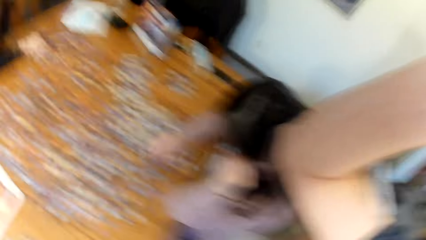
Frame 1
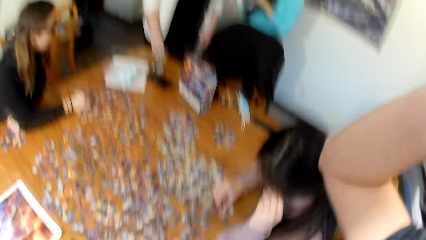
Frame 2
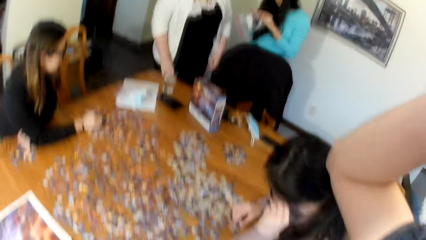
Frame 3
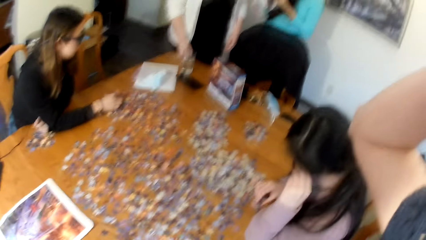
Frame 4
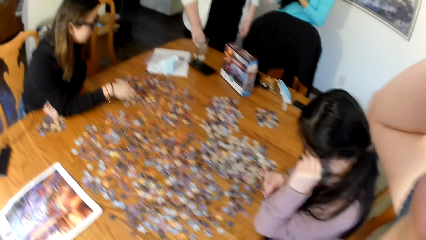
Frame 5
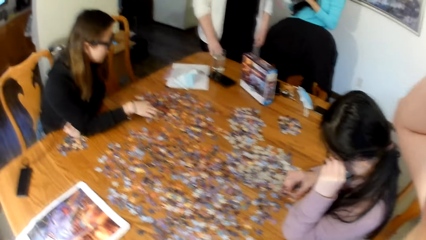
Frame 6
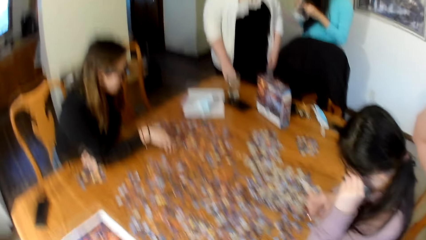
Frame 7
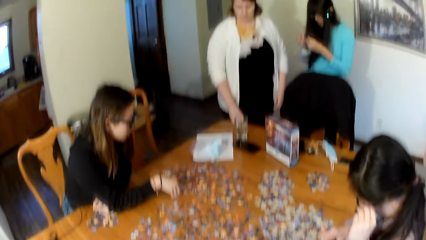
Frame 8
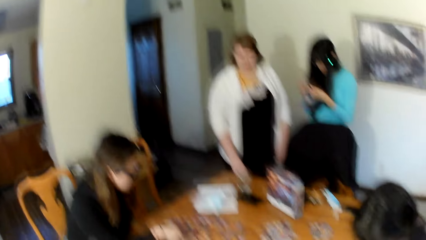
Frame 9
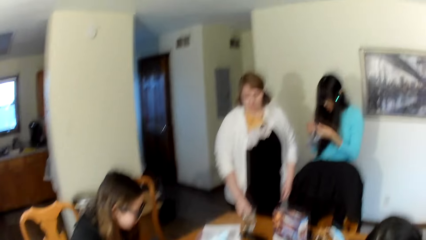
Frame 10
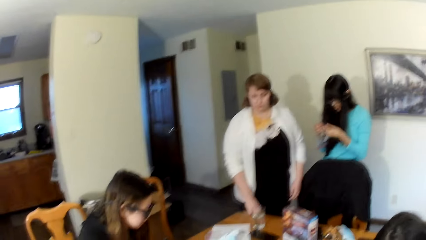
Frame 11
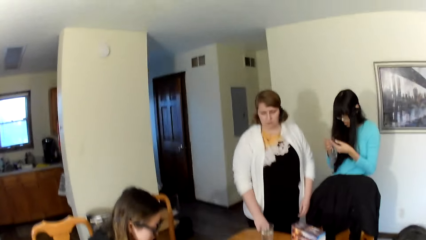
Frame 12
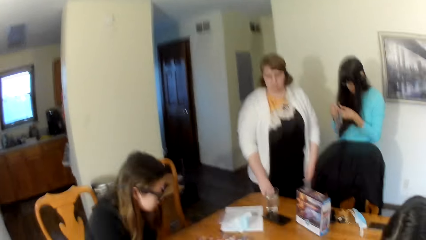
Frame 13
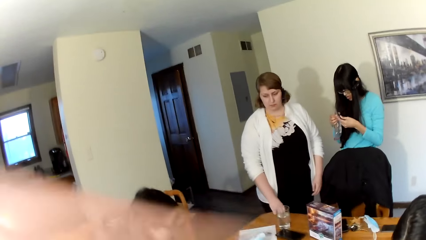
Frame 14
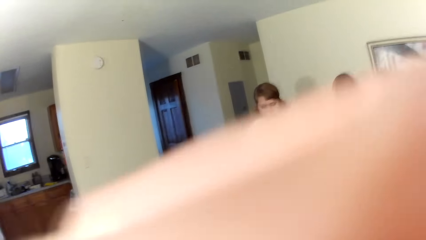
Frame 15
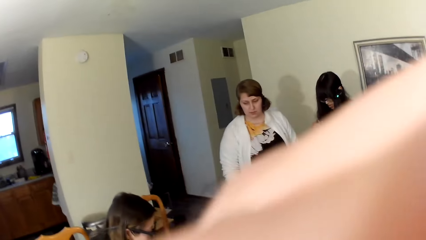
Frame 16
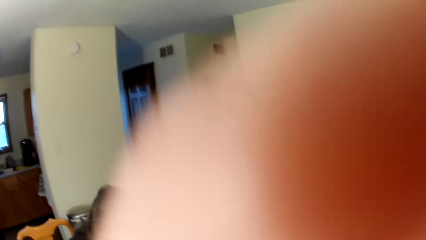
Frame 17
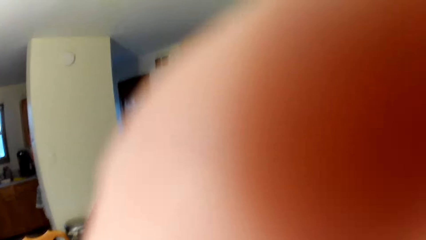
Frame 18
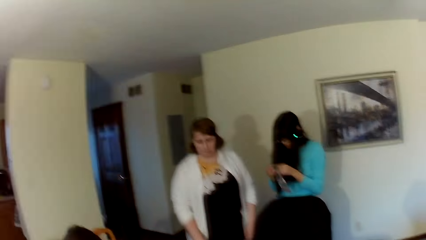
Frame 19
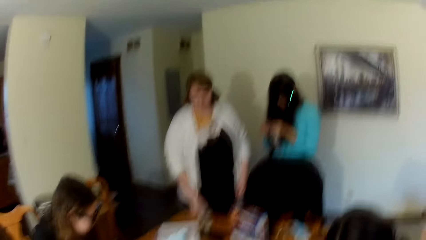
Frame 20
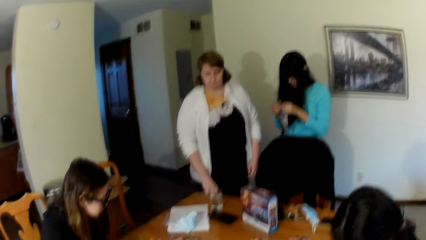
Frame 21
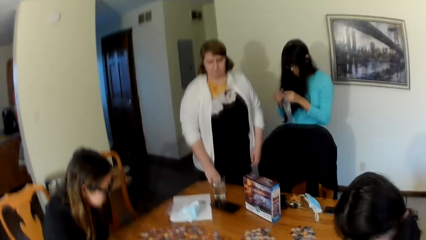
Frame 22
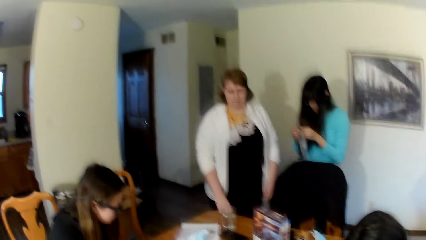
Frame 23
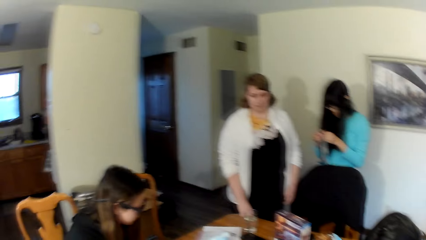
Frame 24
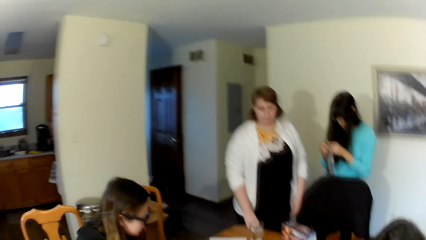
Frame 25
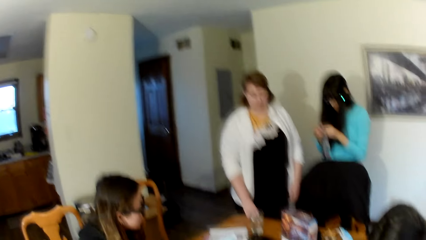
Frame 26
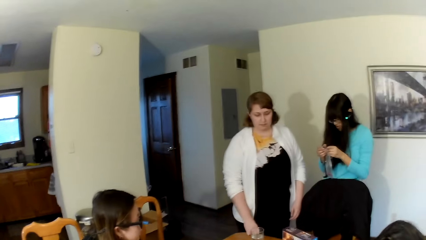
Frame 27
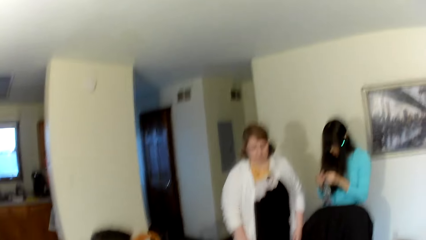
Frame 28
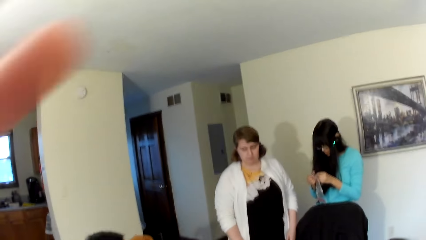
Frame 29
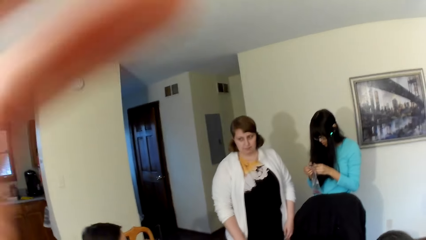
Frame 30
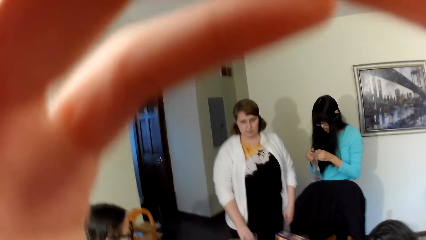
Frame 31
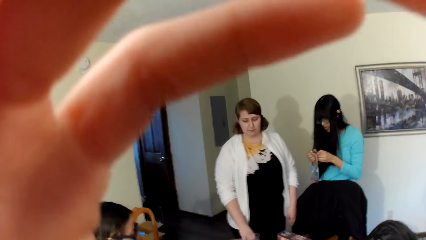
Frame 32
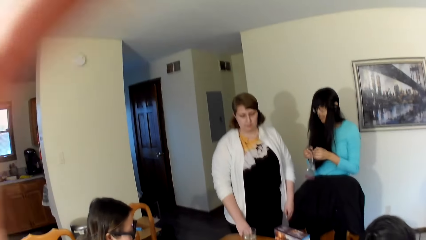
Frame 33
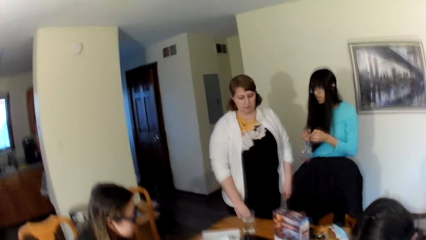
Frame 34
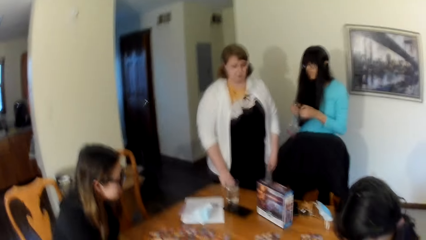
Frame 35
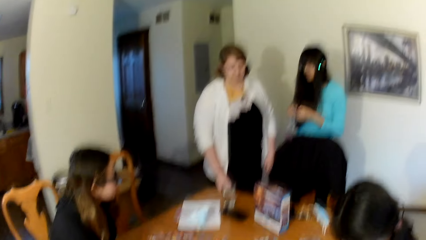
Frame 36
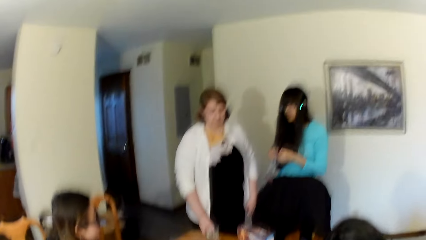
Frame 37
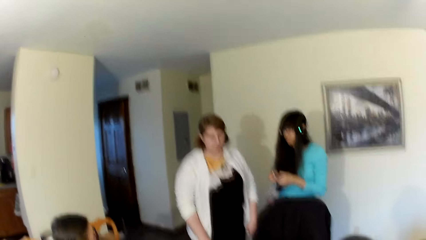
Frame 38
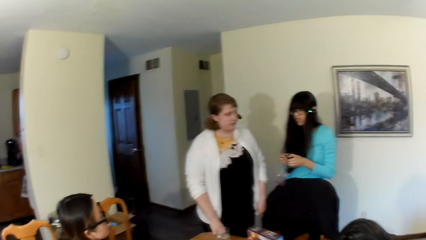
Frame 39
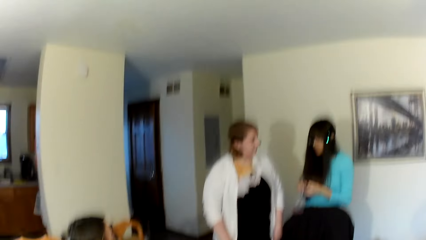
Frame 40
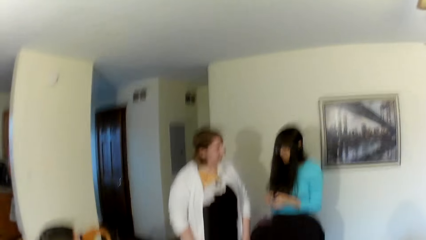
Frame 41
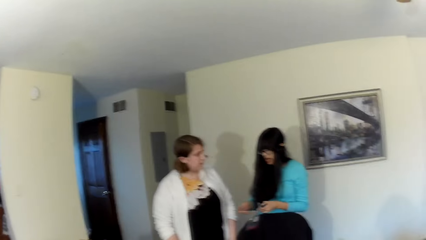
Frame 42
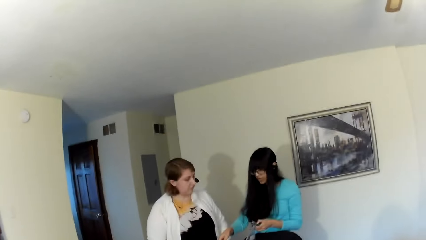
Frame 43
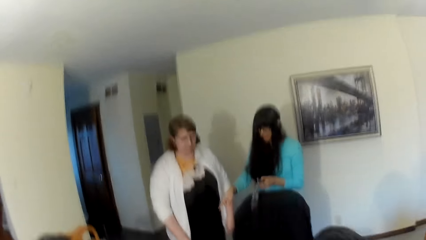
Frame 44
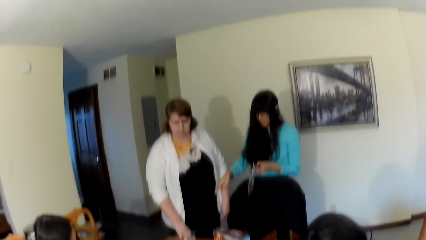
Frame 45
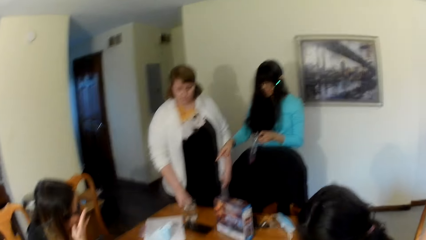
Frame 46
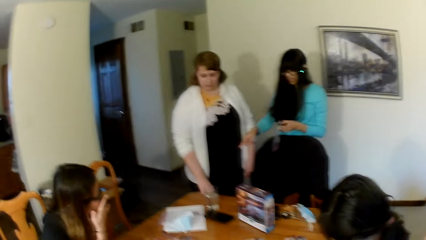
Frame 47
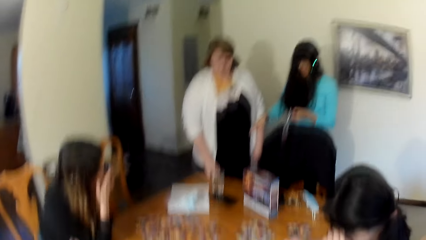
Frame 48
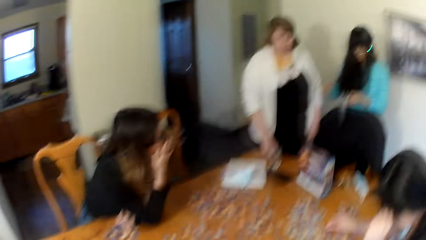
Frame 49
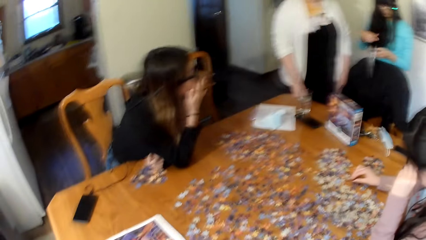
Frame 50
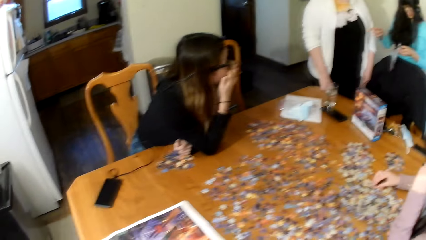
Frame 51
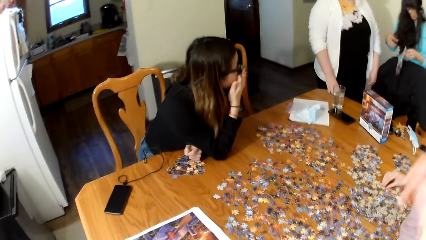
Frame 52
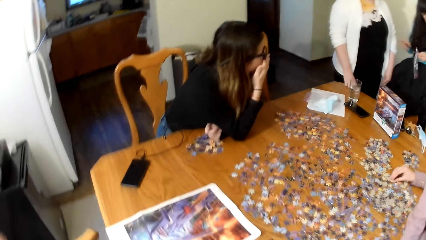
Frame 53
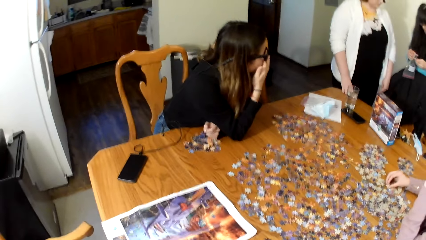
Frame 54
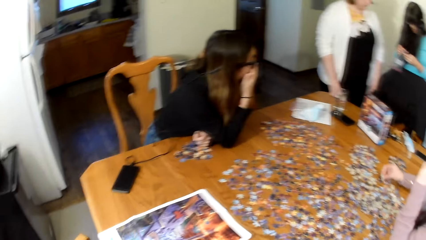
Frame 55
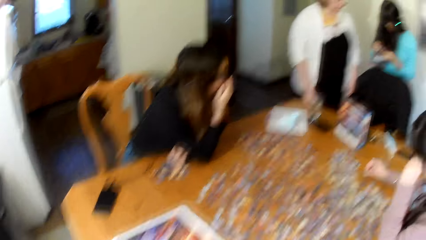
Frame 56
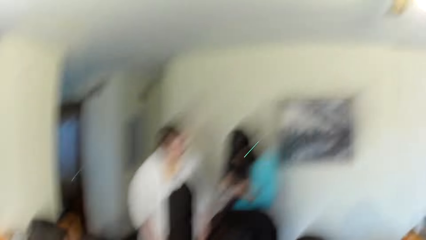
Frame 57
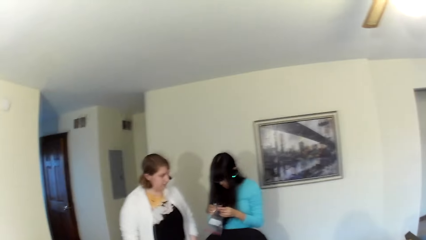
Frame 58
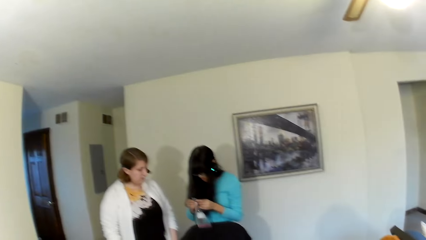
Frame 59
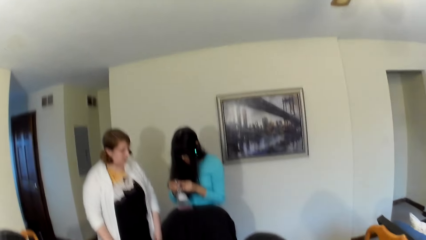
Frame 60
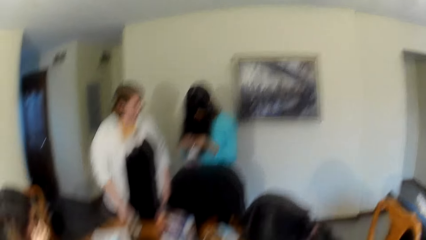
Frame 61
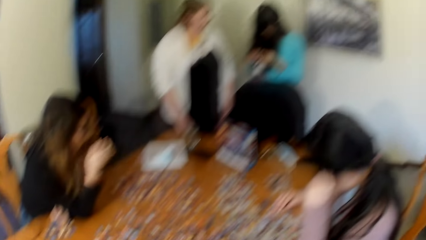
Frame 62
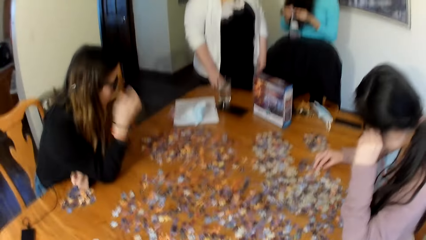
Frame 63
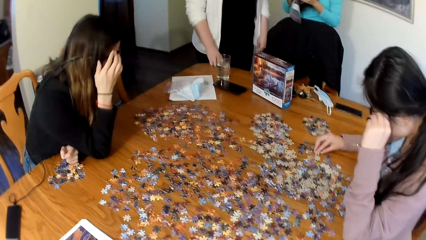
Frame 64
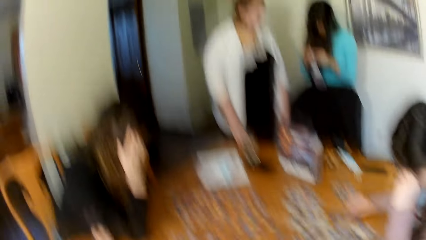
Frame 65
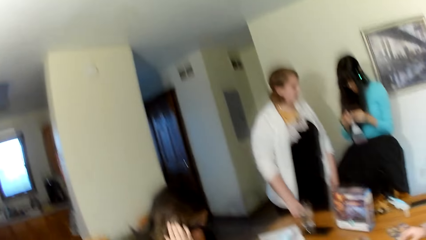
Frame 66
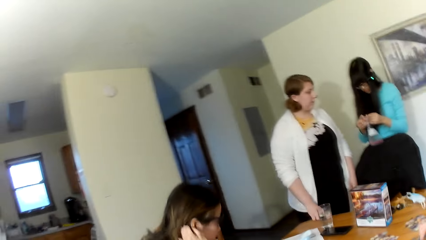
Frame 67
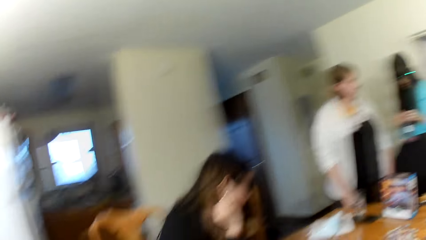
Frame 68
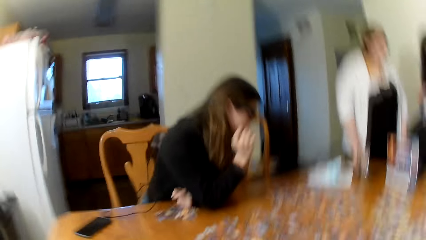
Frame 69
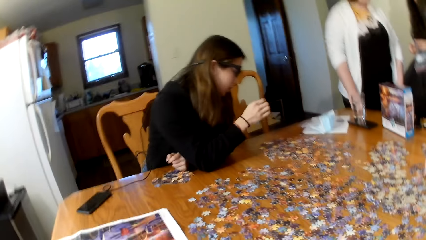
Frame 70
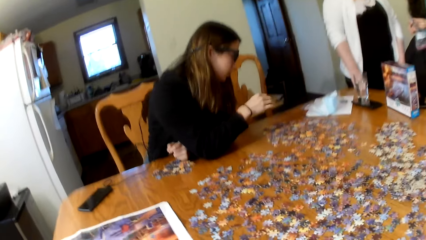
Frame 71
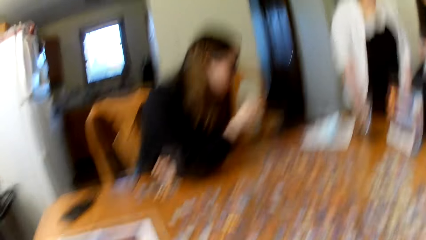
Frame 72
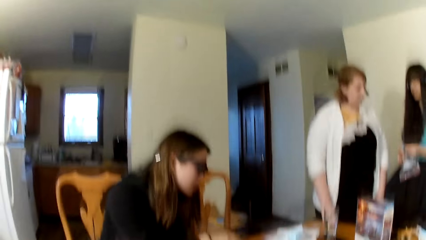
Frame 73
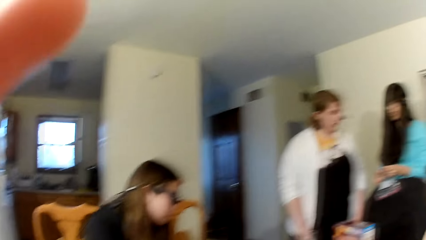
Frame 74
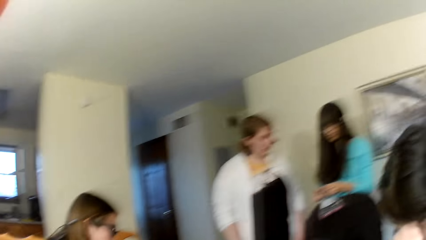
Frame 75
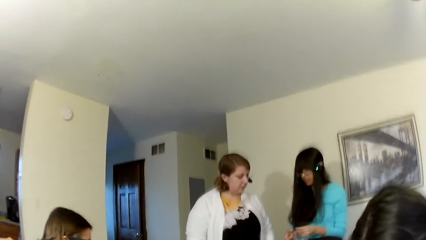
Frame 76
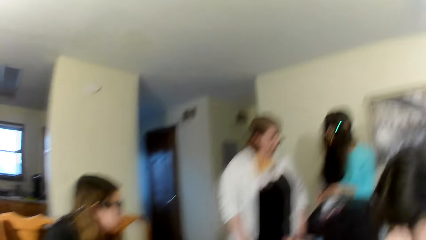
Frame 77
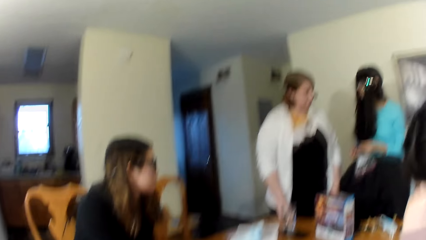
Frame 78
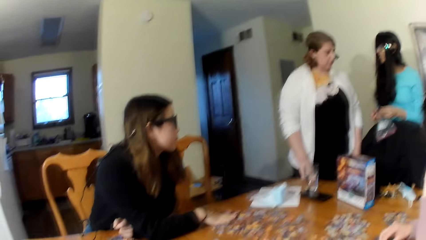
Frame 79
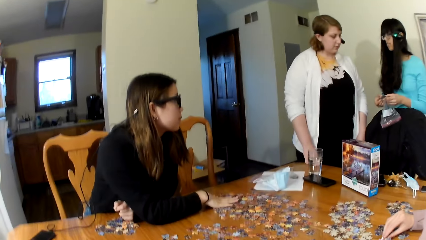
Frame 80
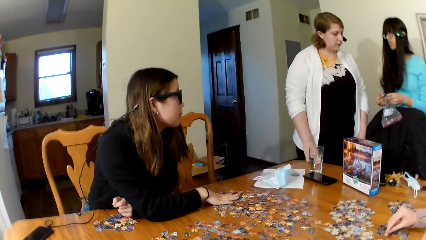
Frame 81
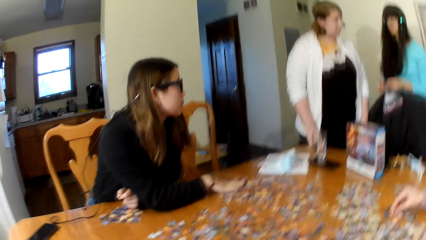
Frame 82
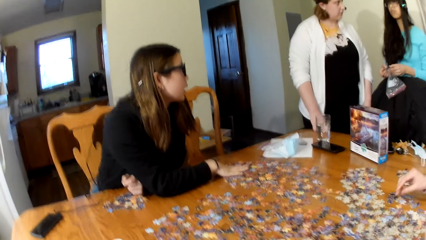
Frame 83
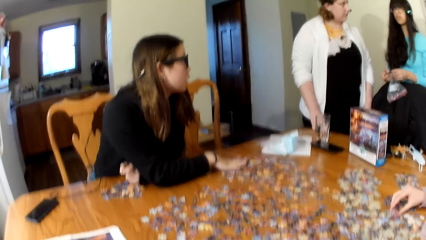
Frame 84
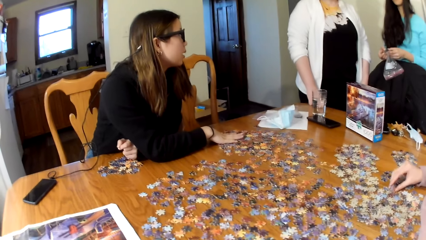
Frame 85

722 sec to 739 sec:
The camera wearer touches the camera. A woman looks for the puzzle pieces. The camera wearer touches the camera.
